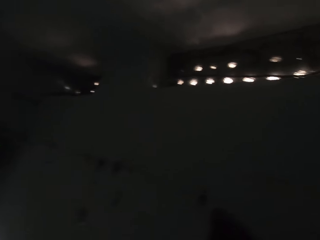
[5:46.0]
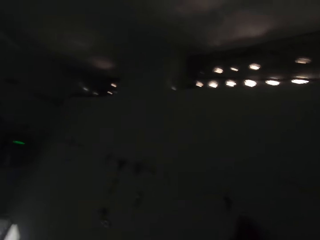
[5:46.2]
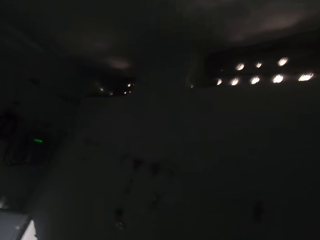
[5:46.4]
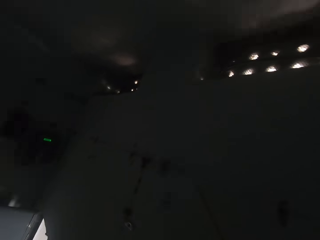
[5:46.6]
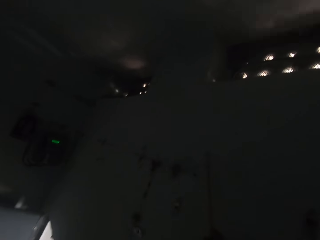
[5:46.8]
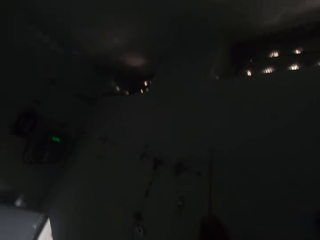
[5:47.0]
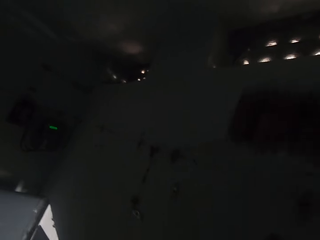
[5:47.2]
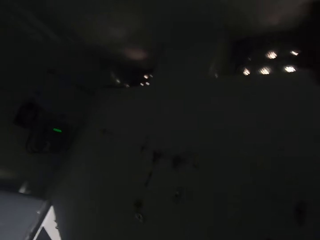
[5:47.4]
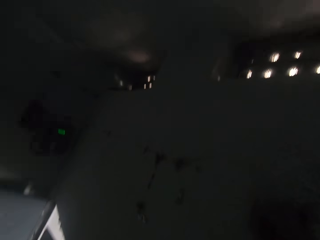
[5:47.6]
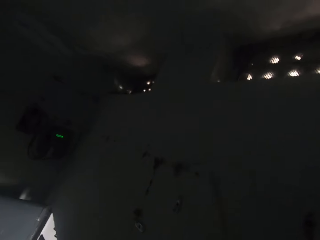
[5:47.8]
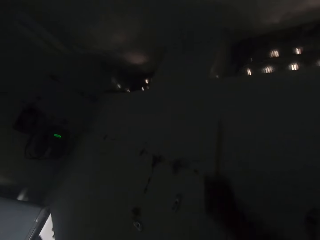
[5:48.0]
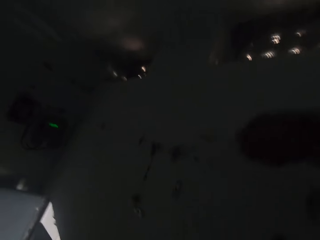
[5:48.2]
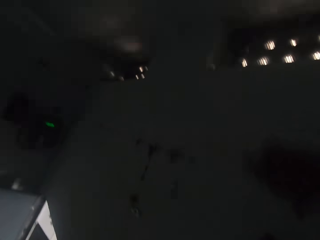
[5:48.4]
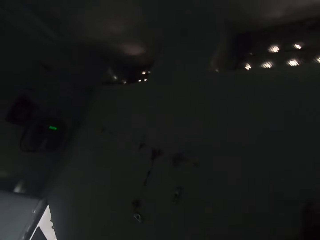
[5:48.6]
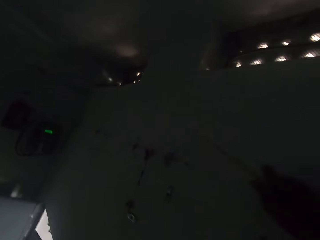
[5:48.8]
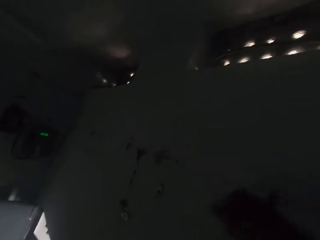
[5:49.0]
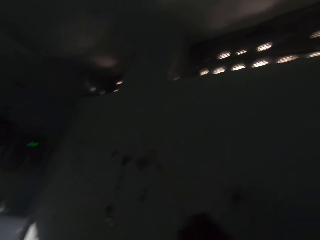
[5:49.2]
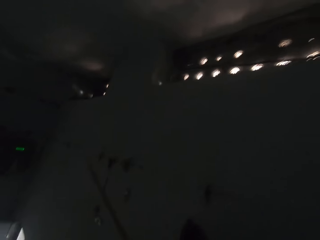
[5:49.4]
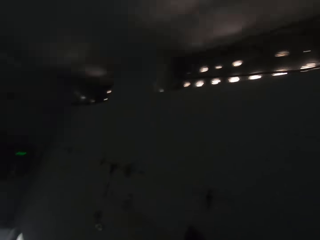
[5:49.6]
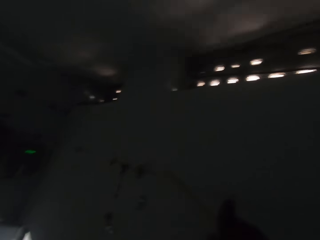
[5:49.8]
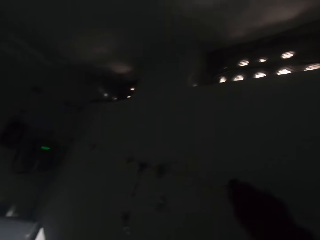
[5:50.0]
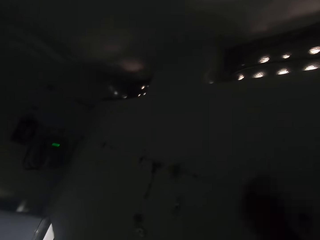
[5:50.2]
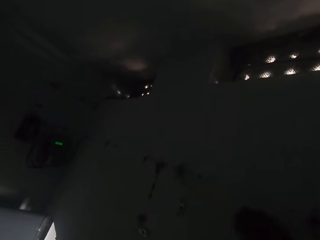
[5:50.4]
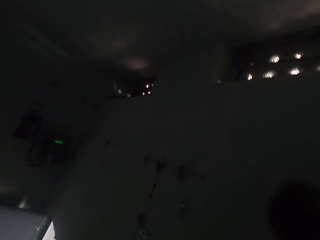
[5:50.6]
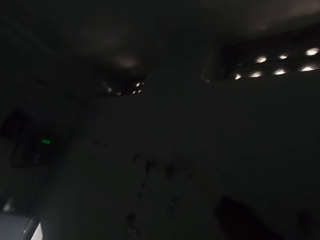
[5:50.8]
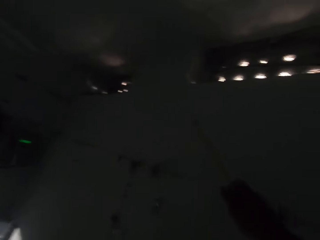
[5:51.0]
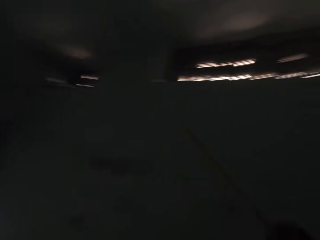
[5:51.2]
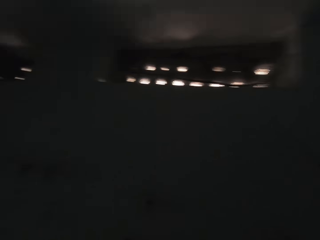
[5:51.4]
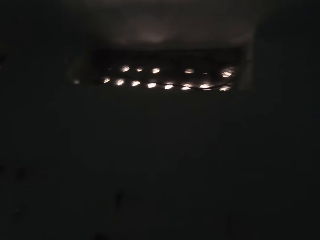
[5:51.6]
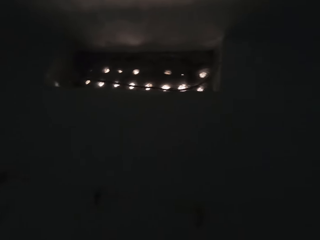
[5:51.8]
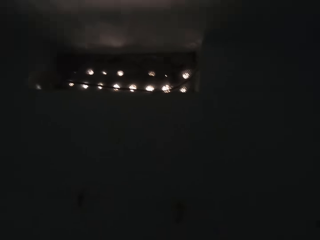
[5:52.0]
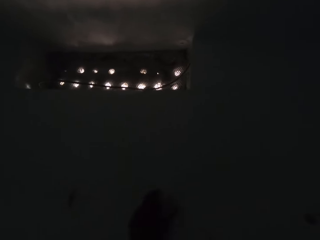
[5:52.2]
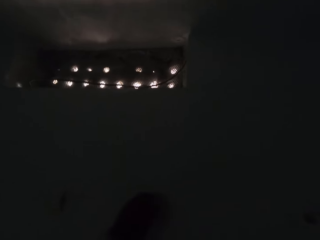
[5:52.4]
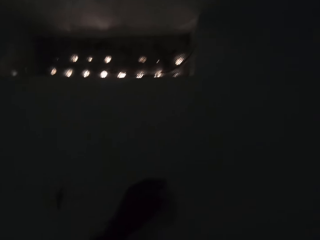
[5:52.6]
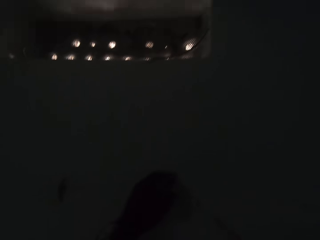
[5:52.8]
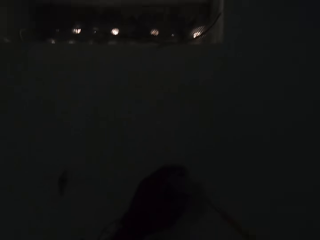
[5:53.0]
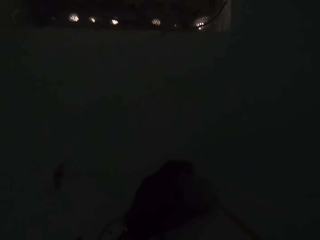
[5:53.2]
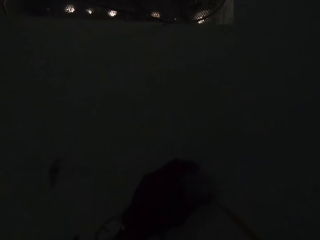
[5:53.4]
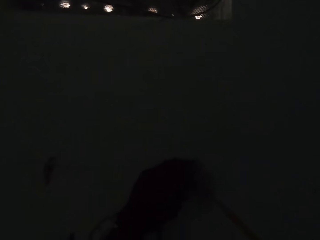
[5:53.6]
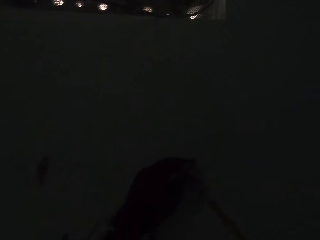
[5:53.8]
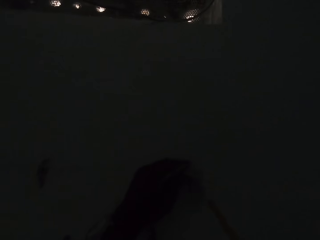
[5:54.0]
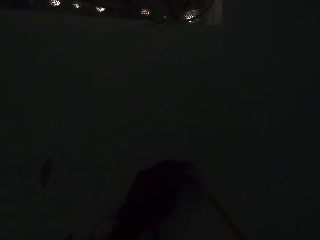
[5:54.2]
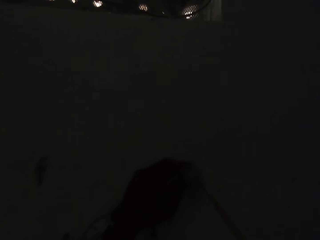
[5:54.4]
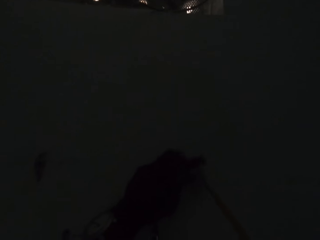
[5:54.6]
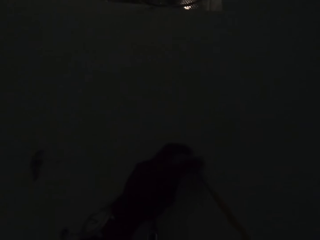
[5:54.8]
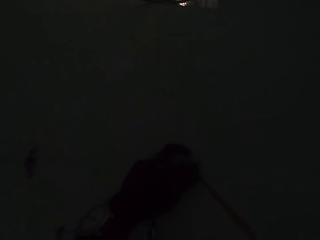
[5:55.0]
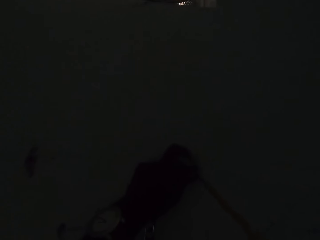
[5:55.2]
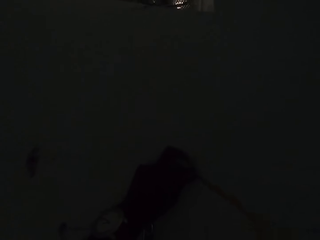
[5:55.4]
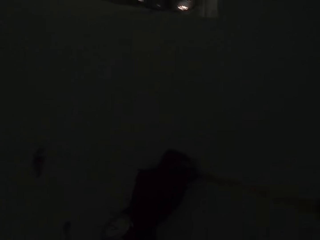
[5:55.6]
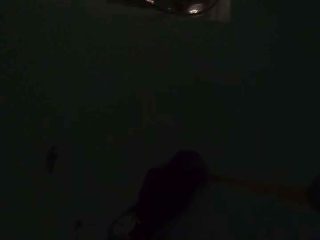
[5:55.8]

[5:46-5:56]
The camera wearer cuts cables. They look around the room.

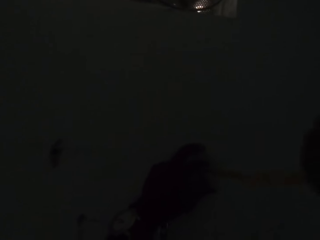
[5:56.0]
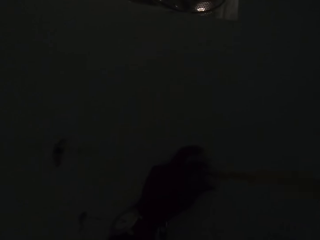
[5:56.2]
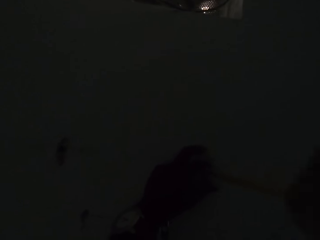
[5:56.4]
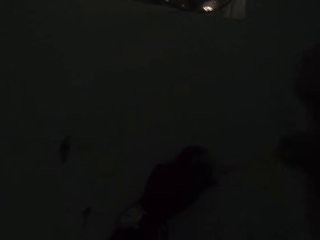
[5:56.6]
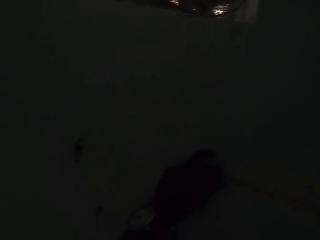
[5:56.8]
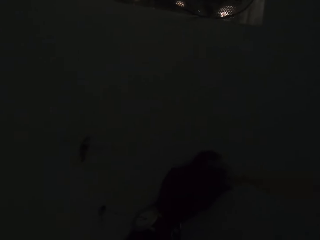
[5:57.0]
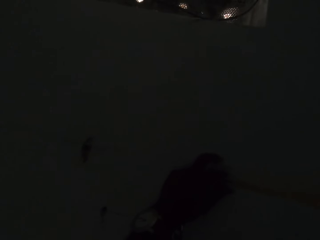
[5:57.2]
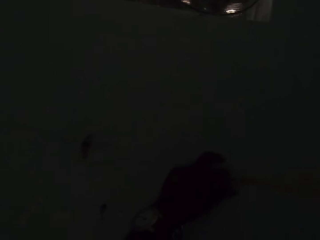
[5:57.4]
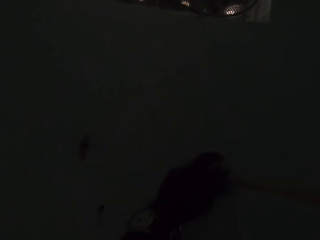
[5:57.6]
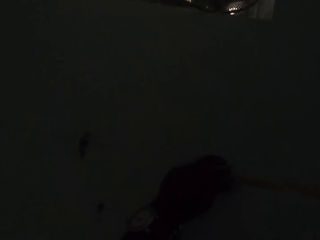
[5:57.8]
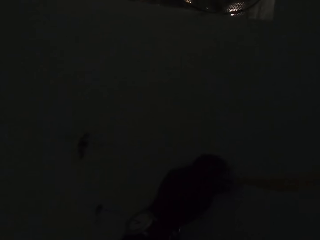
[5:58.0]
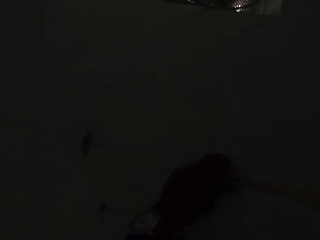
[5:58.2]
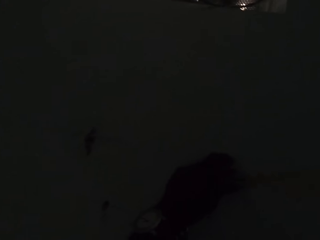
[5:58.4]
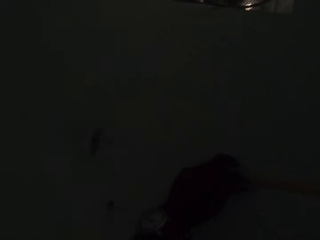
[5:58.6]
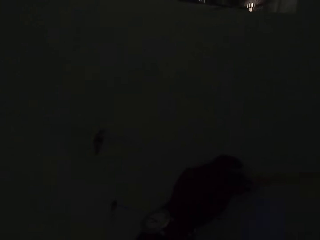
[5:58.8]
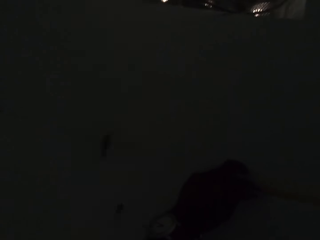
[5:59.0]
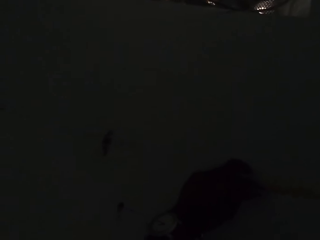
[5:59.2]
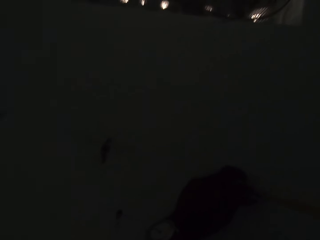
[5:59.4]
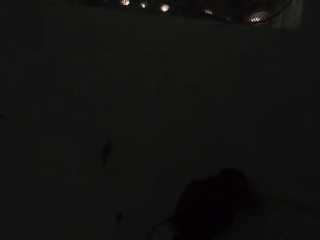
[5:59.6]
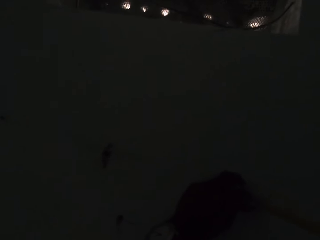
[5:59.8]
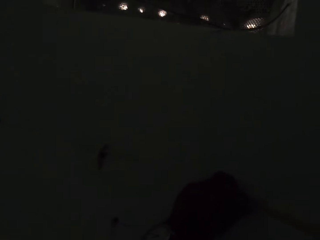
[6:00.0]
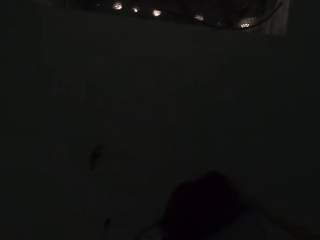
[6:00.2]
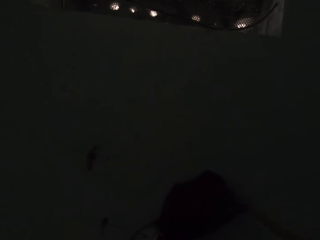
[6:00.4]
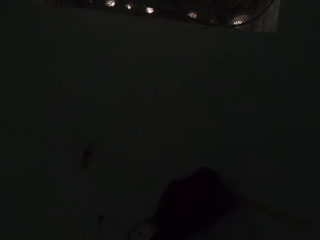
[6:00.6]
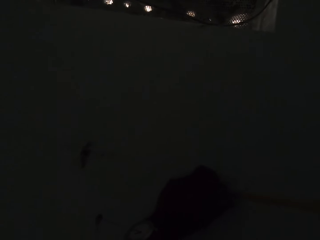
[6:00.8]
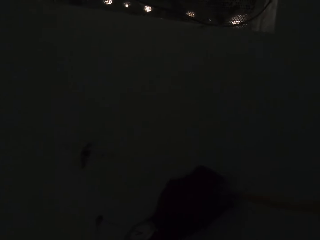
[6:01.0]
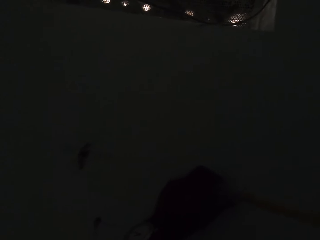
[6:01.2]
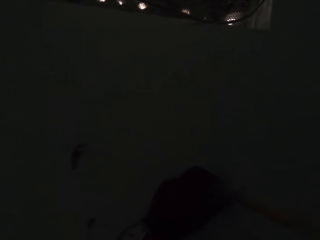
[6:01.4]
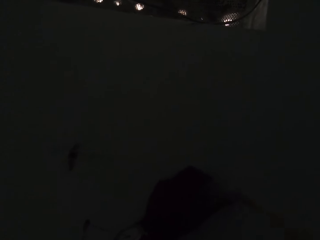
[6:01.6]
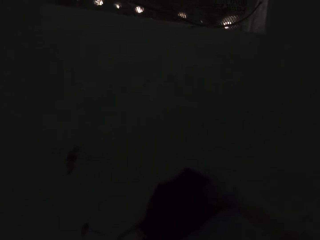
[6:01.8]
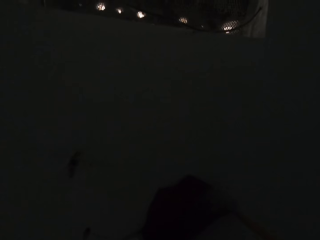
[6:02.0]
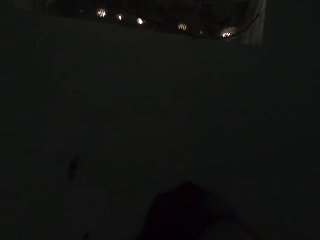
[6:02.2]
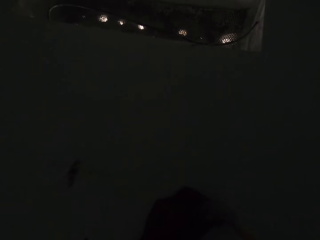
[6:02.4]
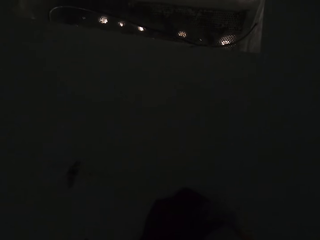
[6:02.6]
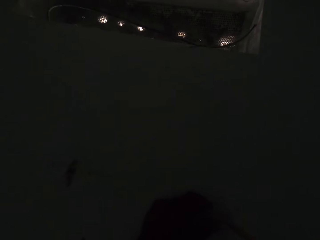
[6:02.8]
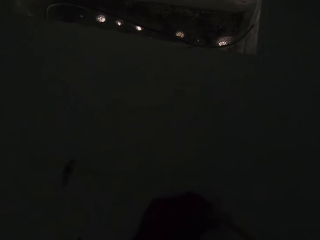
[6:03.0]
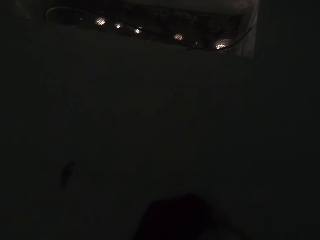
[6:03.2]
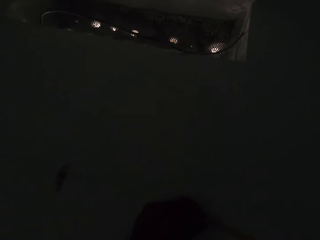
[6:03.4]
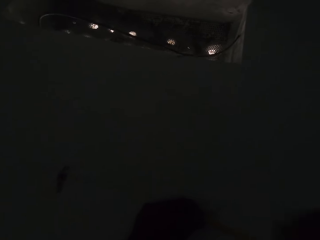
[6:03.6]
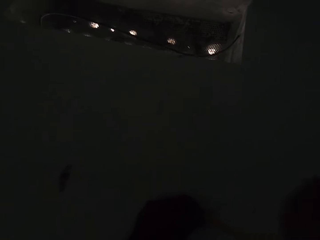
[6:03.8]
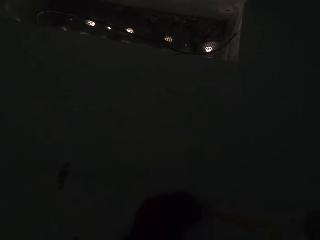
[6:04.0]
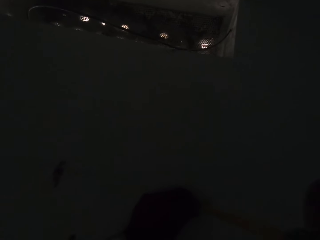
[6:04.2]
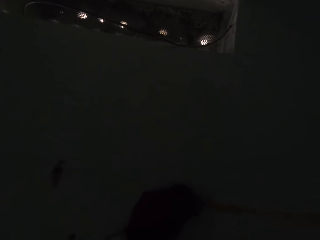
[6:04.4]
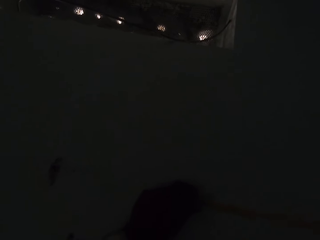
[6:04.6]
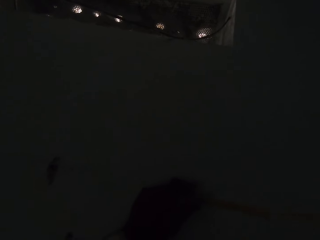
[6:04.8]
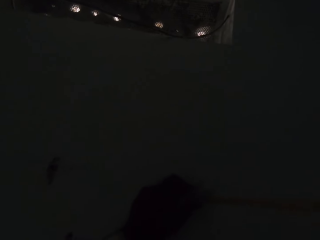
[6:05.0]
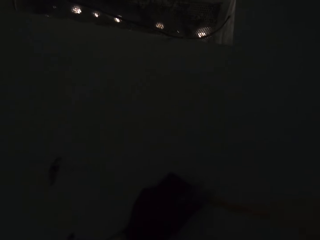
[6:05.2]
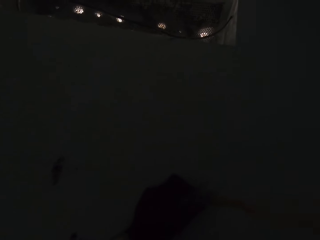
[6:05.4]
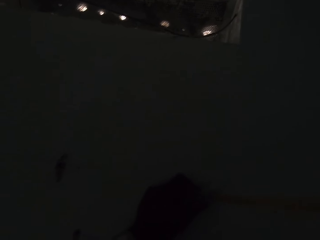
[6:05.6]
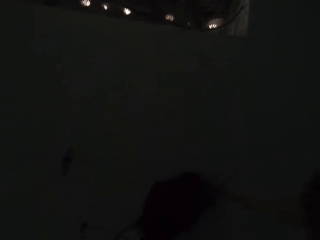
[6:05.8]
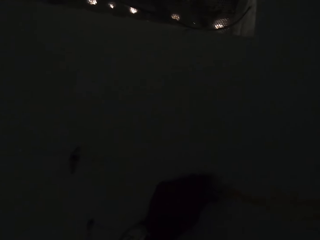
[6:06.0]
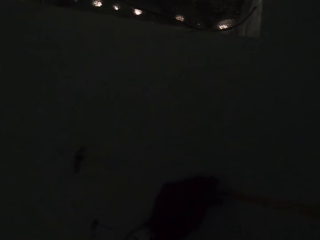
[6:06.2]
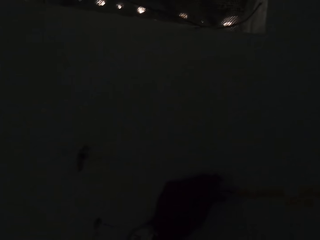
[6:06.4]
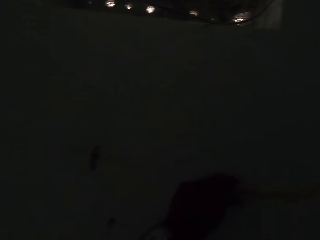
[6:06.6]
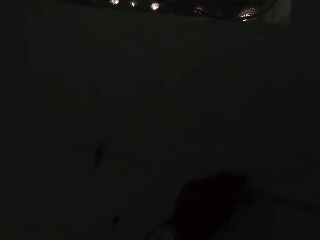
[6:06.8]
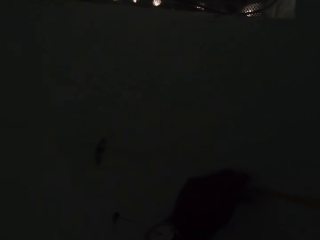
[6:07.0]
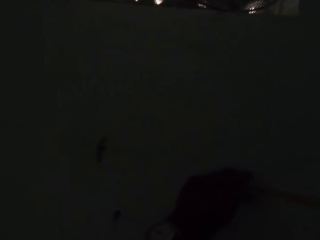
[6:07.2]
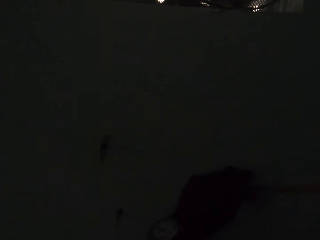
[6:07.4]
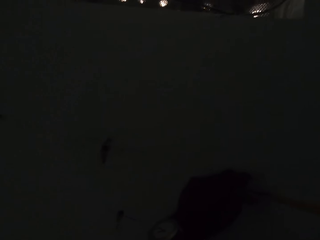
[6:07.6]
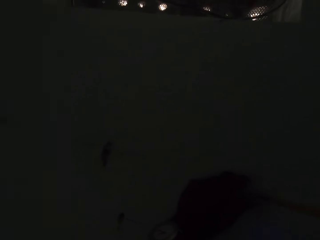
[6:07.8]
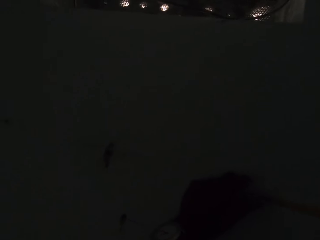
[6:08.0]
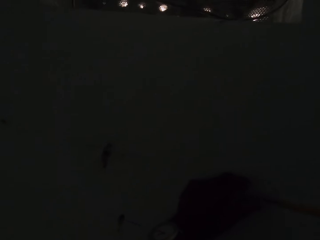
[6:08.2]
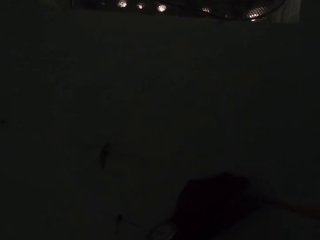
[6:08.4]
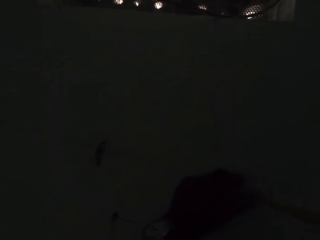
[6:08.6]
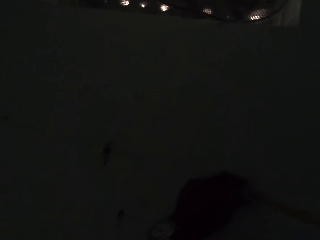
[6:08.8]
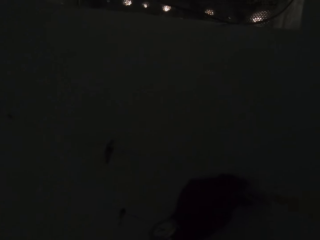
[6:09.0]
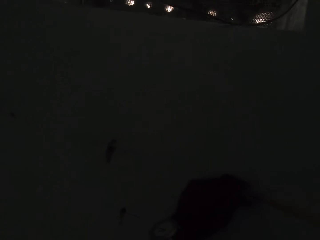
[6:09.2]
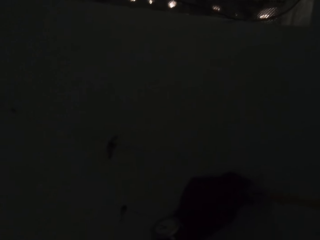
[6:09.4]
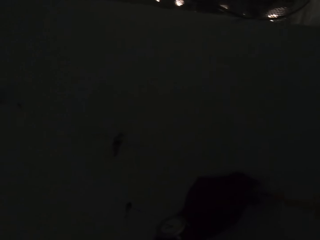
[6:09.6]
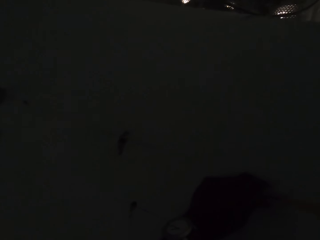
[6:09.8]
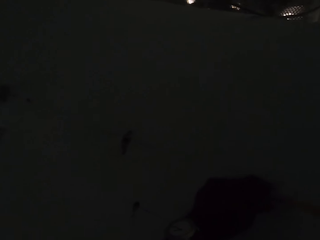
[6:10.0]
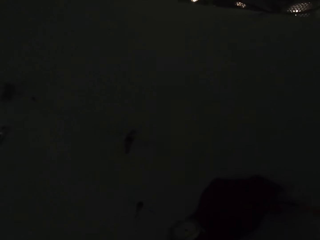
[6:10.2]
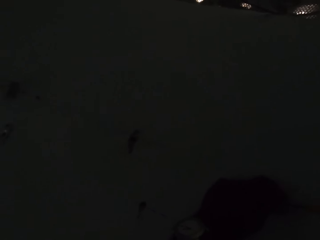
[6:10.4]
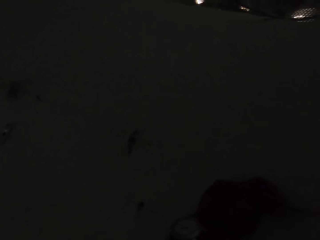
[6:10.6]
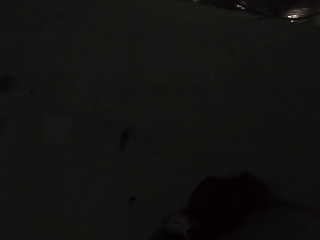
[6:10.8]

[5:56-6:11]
The camera wearer plucks something. They screw something on the wall. They look around the room.
